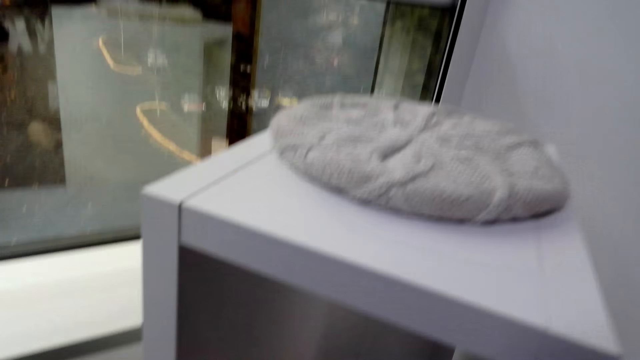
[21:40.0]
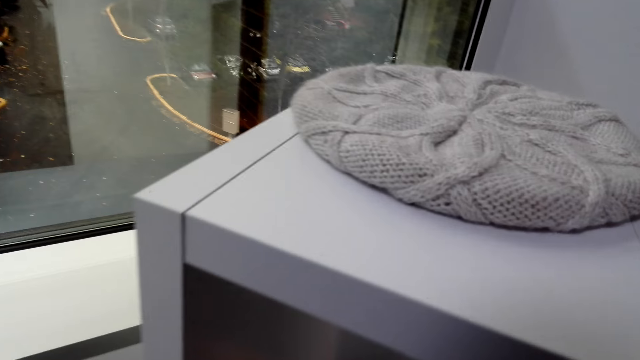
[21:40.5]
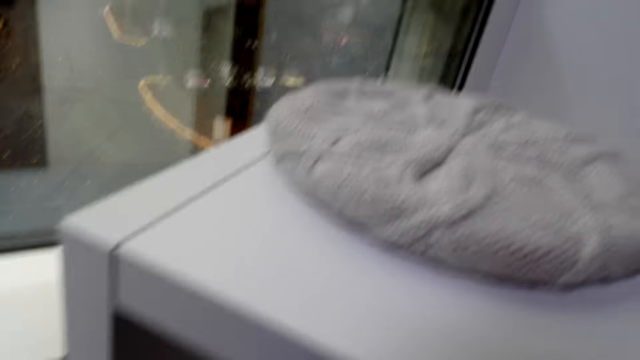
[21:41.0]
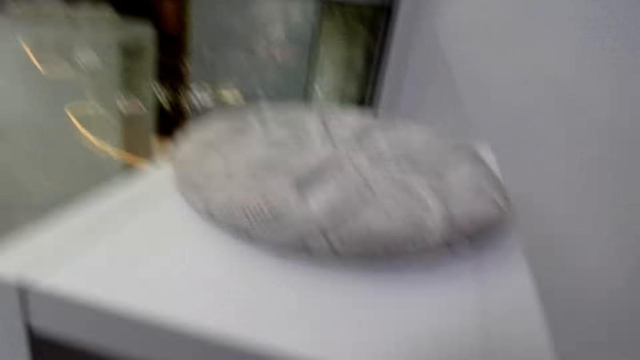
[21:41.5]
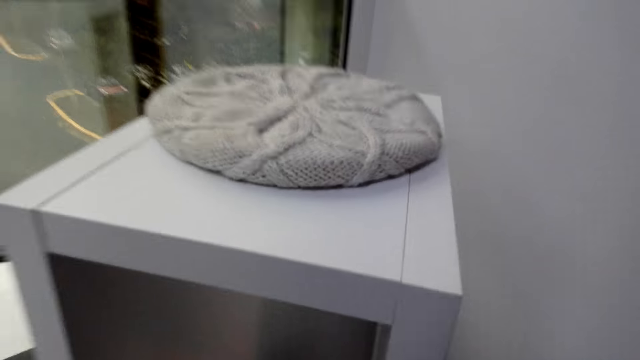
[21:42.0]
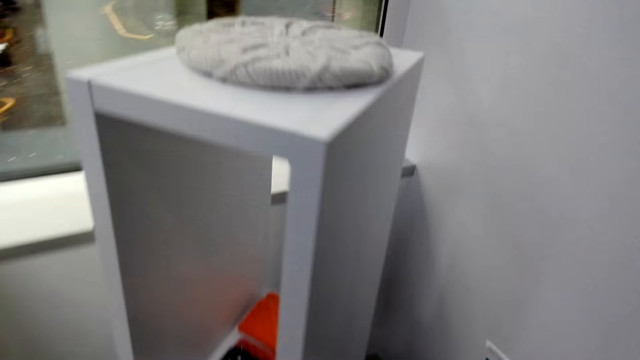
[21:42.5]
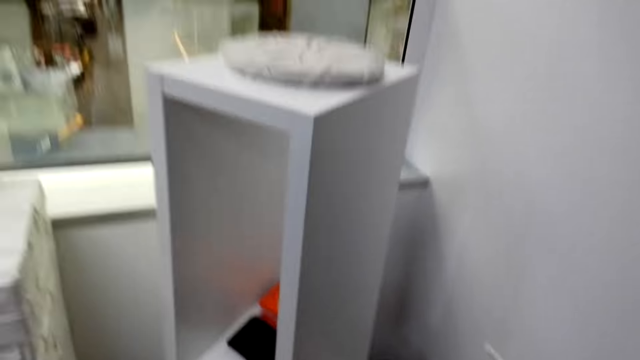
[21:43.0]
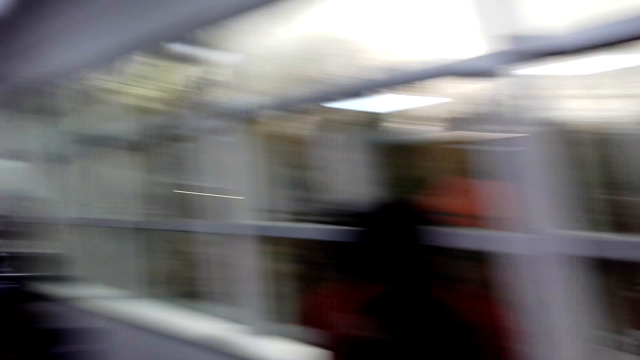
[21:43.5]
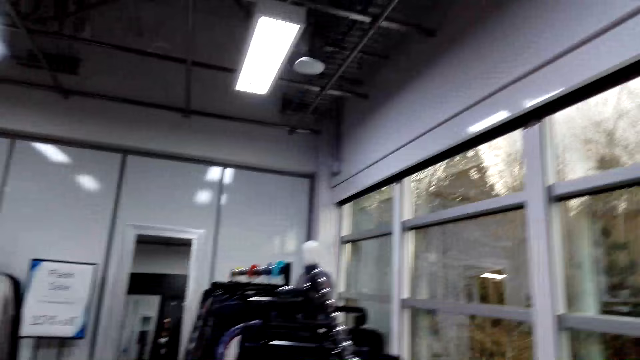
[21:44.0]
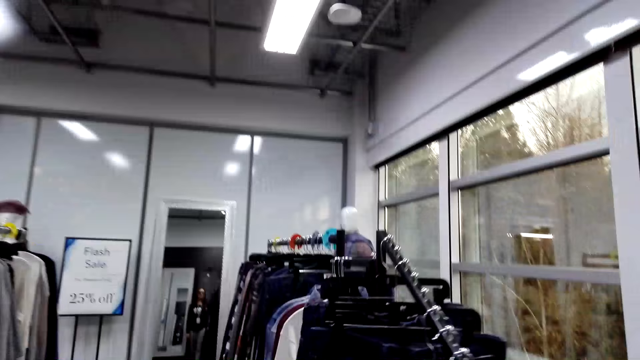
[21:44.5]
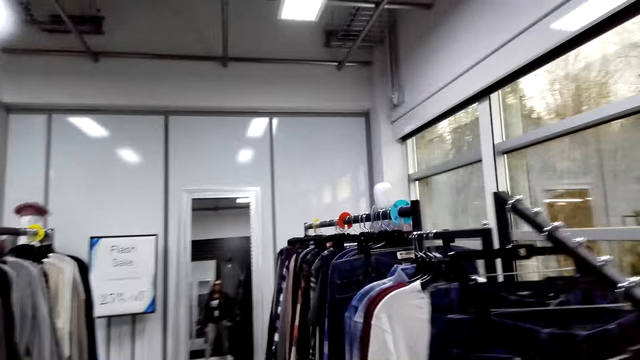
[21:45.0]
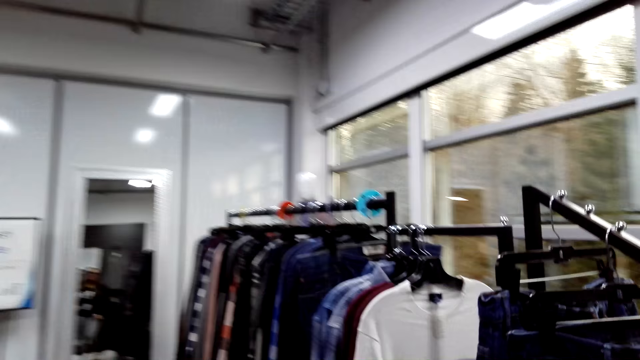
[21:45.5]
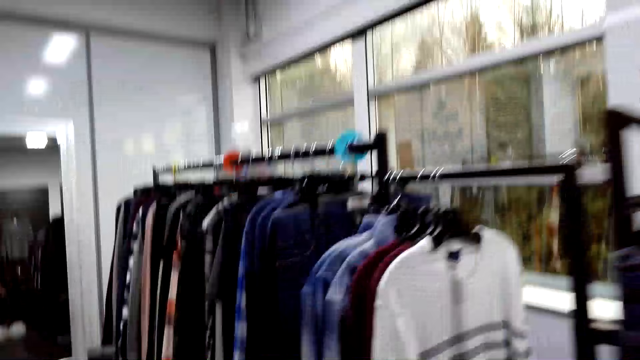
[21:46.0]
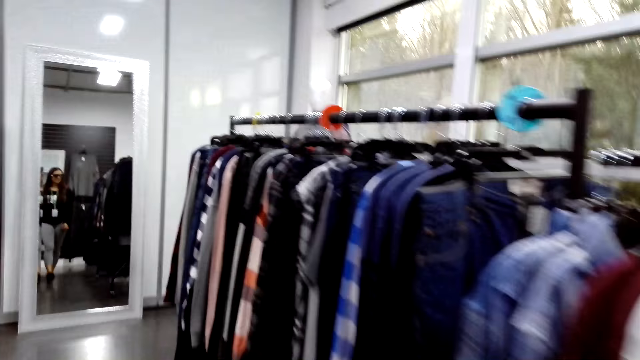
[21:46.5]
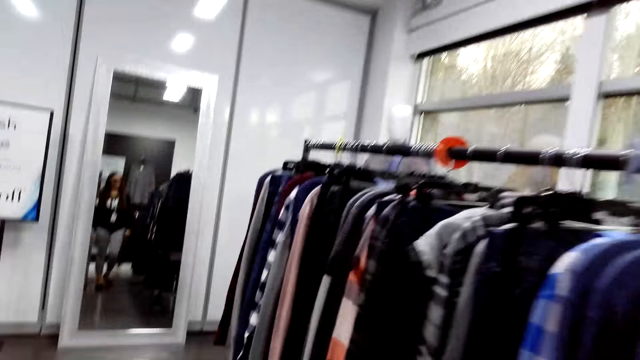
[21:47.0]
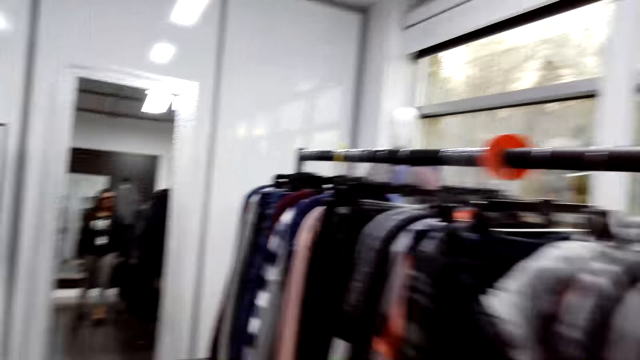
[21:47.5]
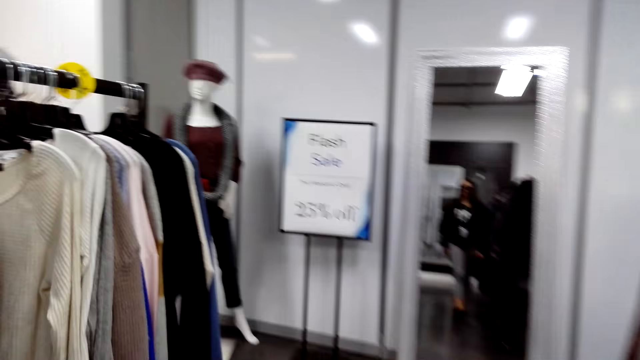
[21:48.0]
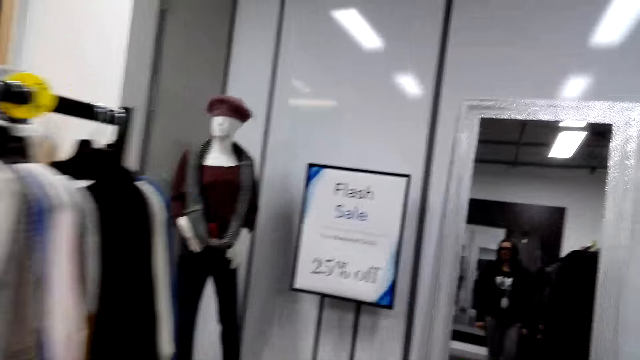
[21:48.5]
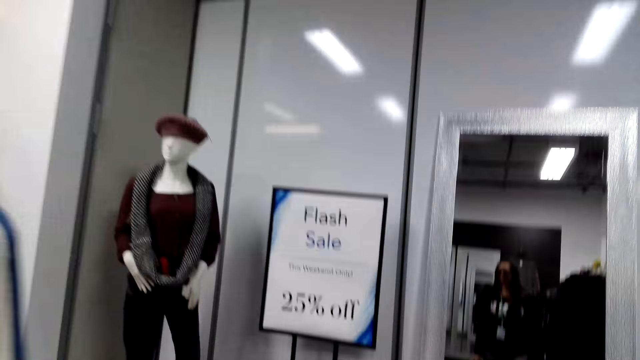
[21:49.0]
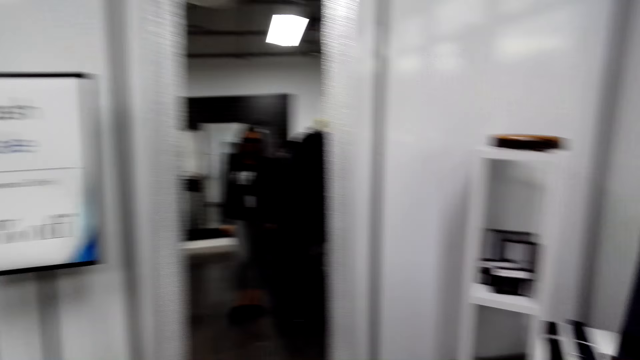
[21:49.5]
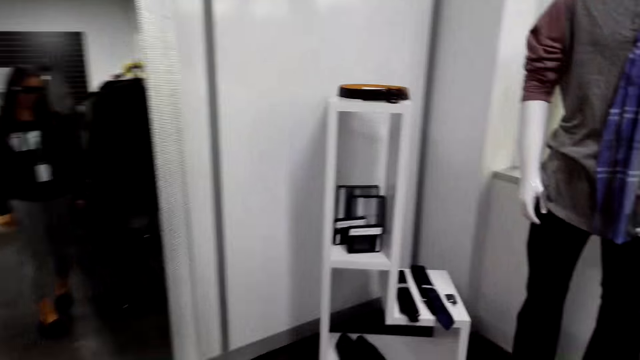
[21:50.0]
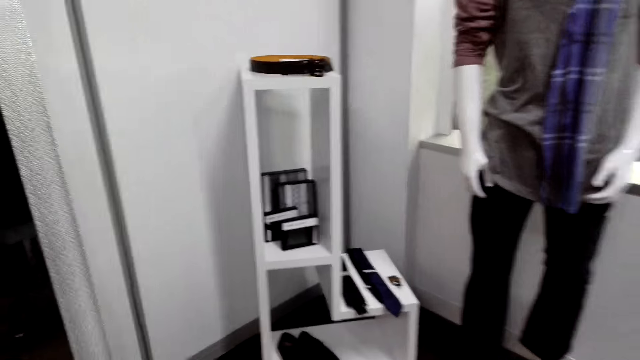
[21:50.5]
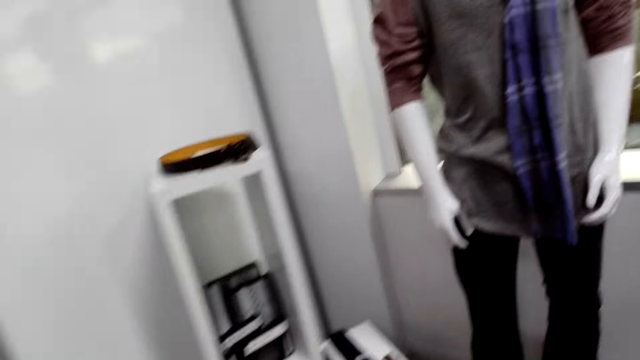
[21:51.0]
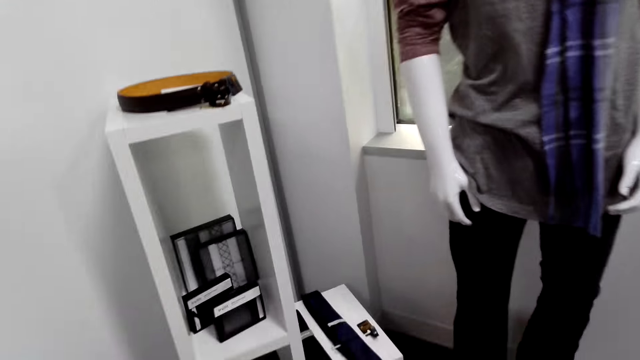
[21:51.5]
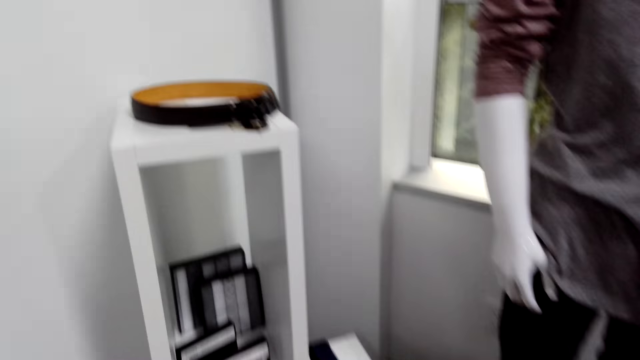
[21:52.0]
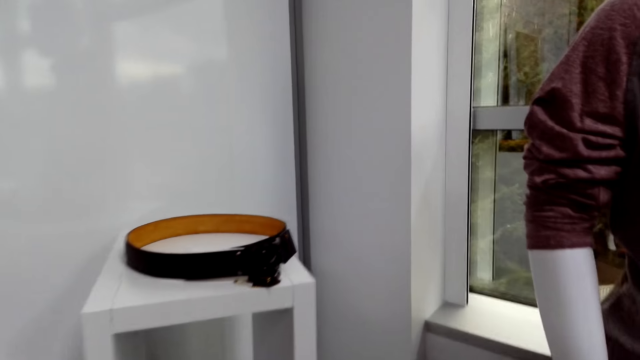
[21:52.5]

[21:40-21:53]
The camera wearer looks at the cabinet. They turn around. They look around the boutique. They walk around the boutique. They turn around.

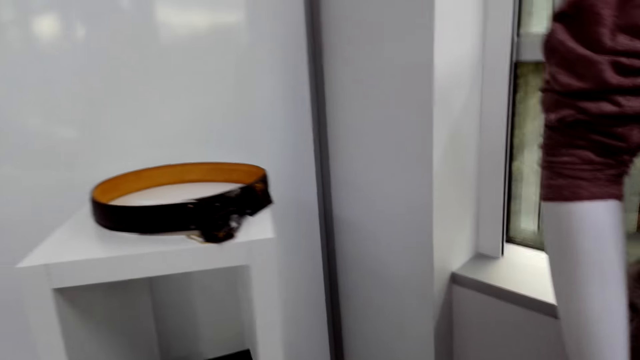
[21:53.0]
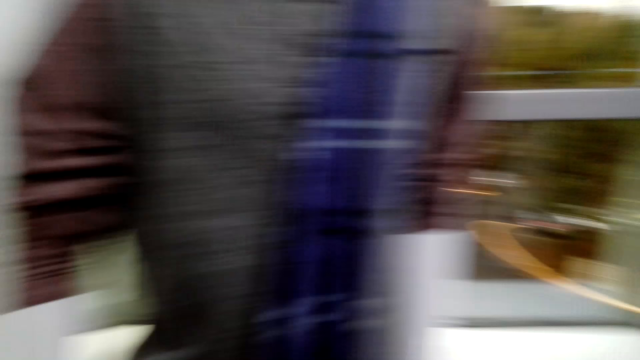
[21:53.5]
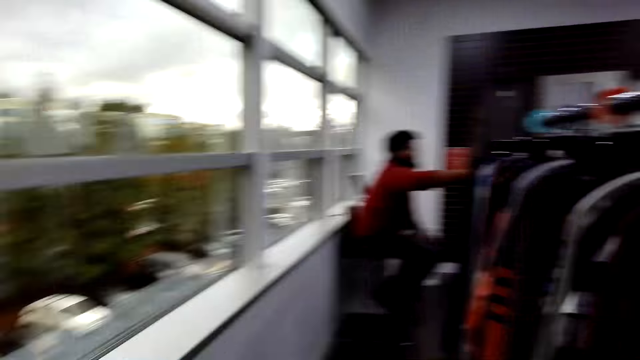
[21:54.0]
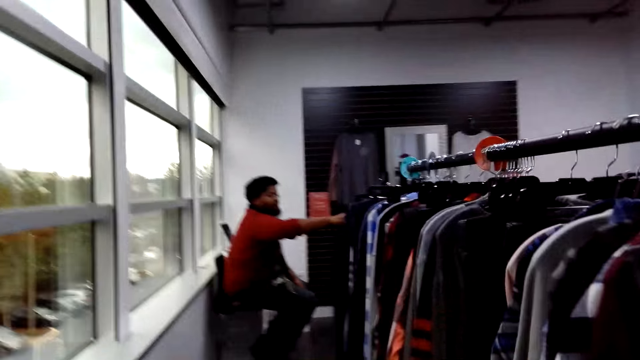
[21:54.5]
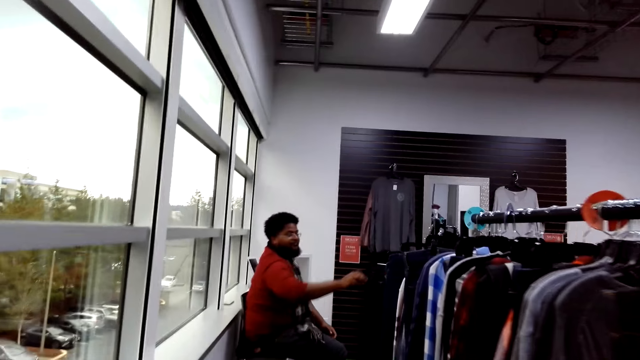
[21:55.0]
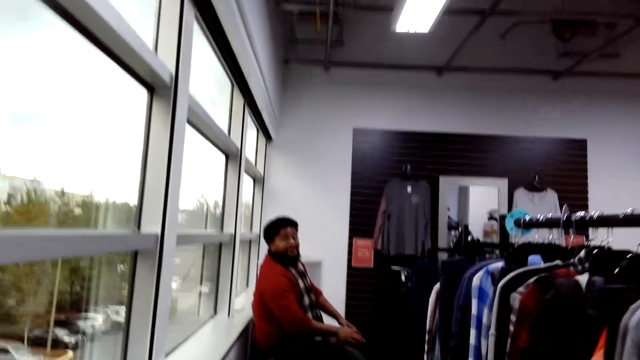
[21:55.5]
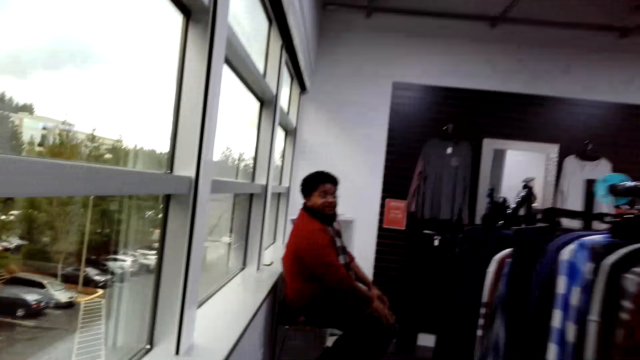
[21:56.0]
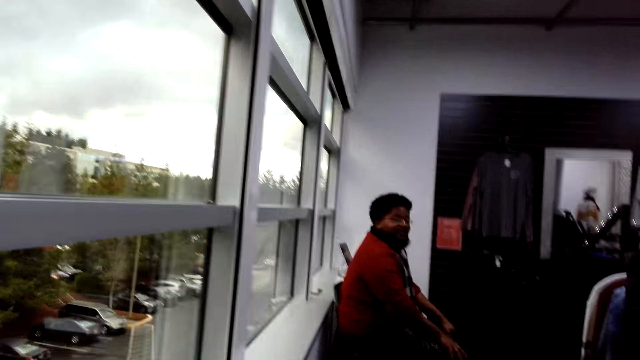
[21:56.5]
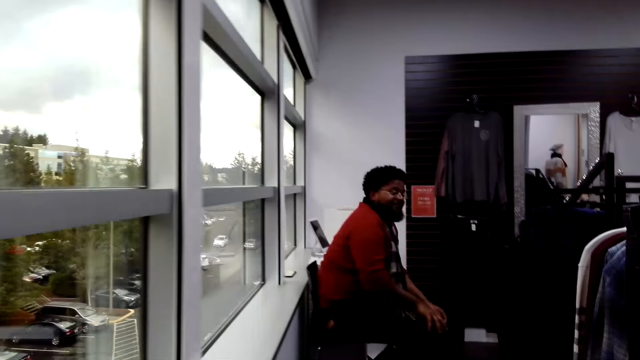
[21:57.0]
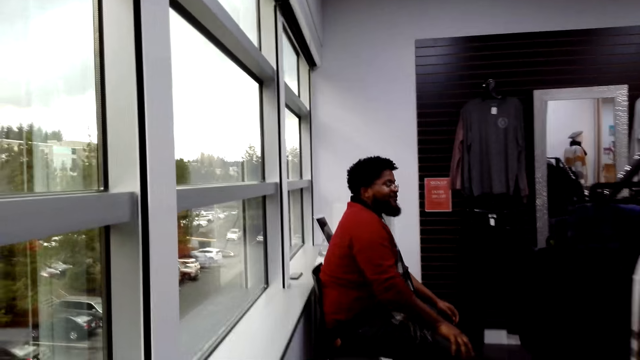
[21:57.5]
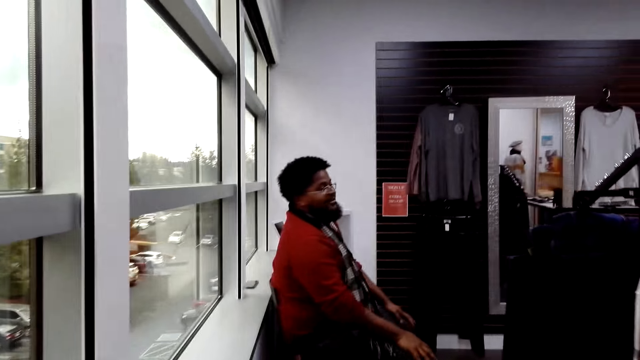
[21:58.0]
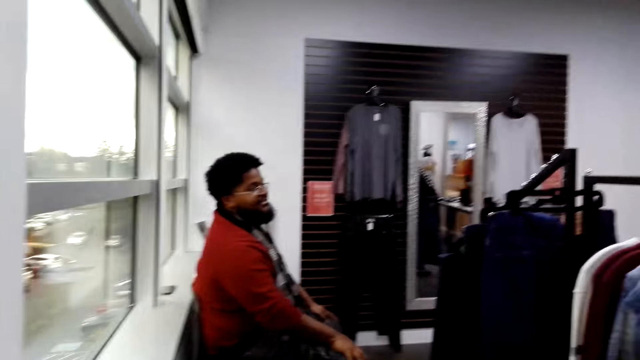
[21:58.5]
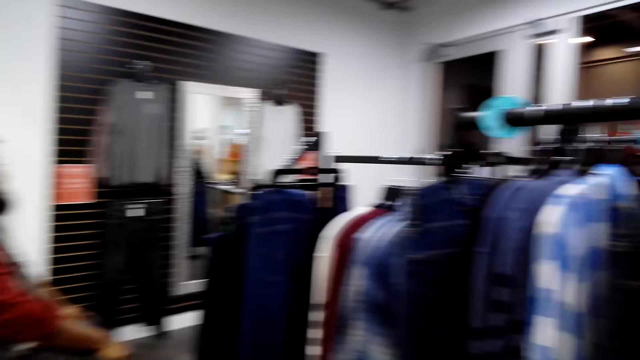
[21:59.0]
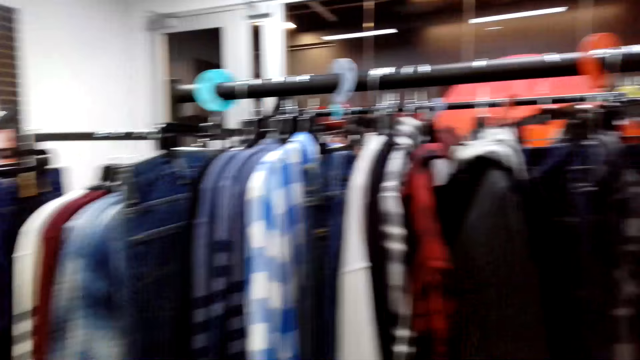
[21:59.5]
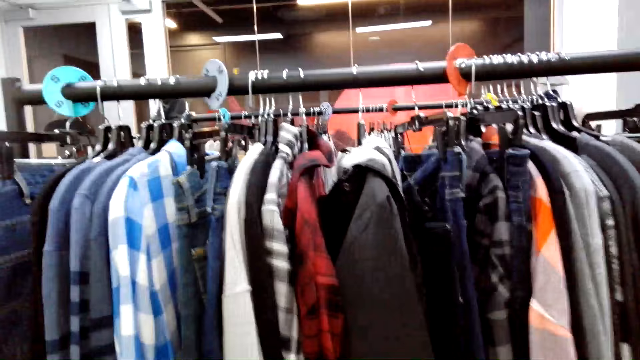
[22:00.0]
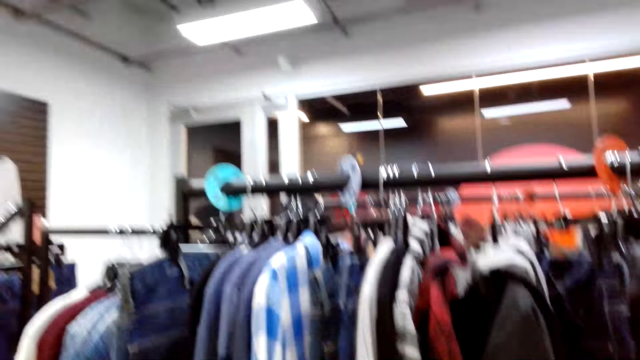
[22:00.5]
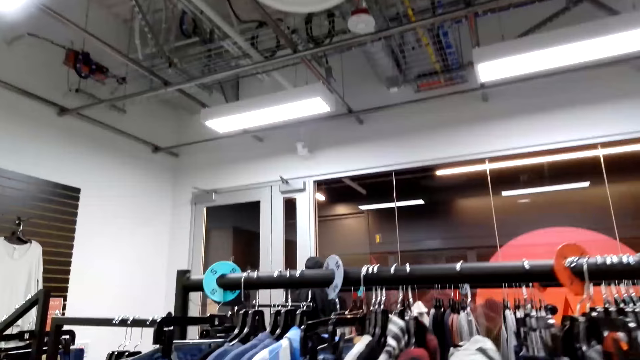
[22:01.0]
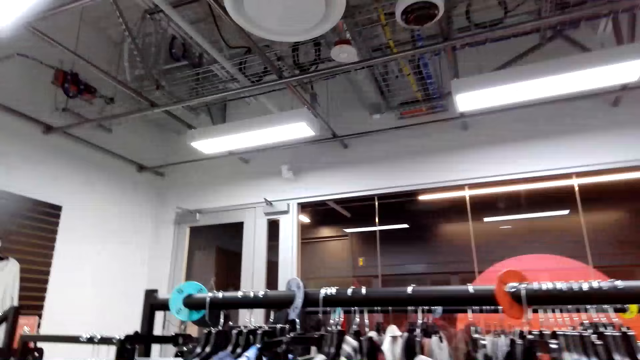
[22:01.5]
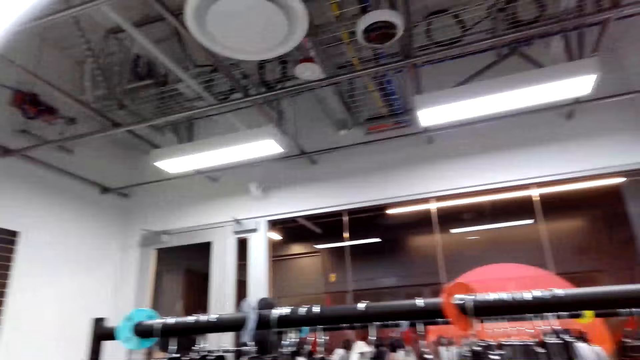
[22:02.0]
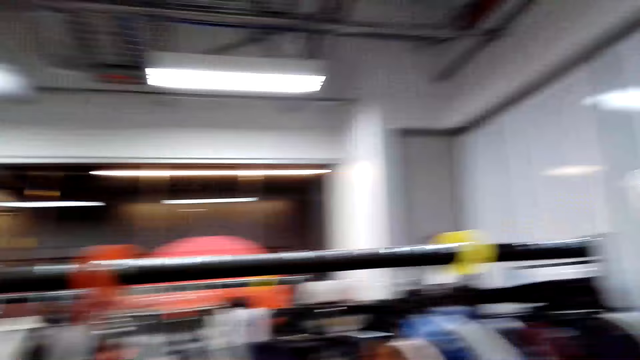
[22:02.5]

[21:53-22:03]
A person holds cloths on a hanger. The camera wearer walks around. They turn around.
